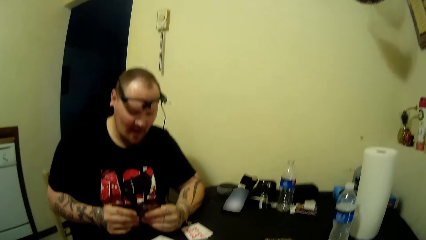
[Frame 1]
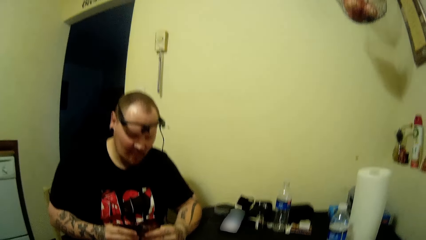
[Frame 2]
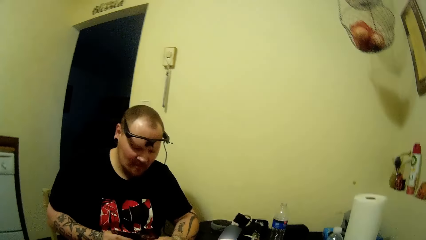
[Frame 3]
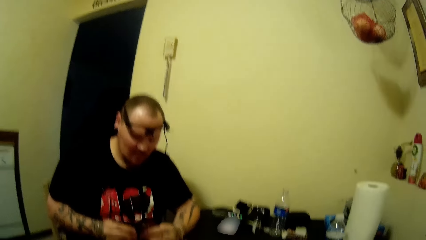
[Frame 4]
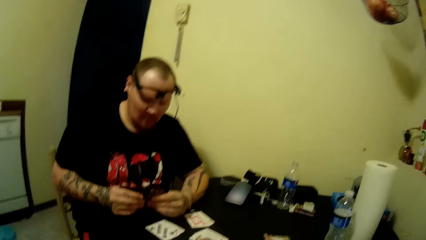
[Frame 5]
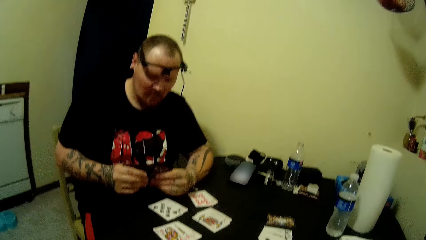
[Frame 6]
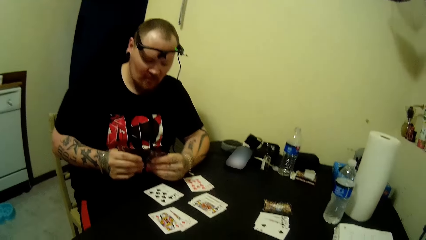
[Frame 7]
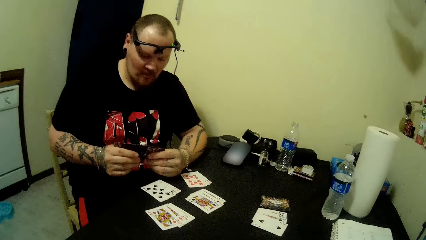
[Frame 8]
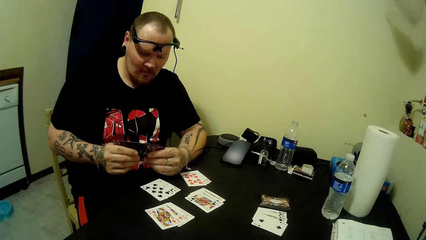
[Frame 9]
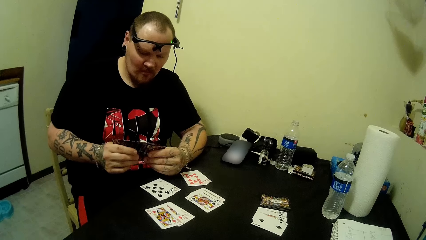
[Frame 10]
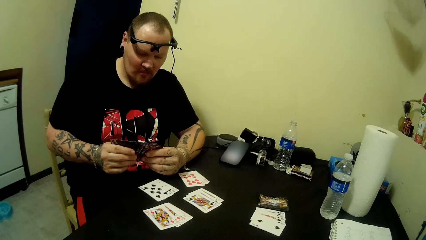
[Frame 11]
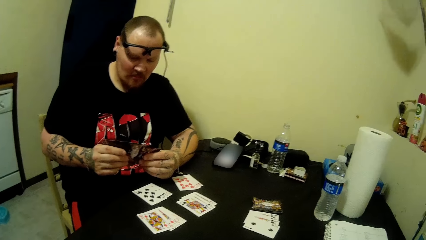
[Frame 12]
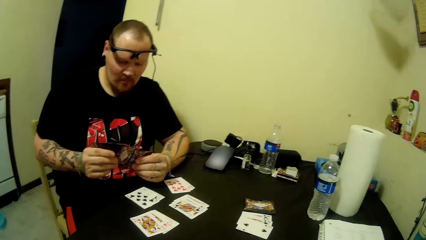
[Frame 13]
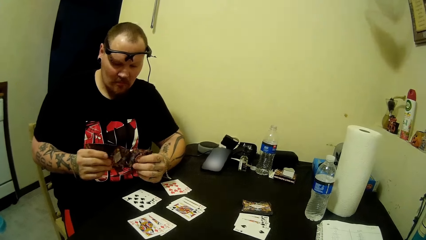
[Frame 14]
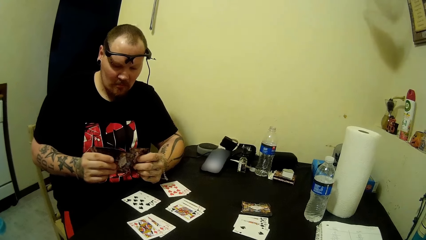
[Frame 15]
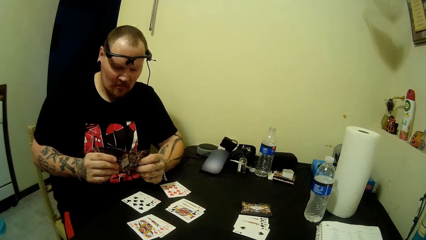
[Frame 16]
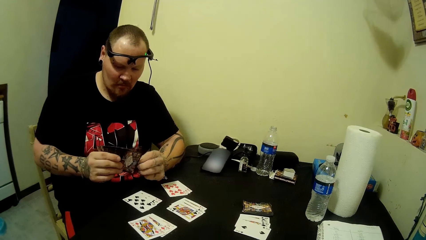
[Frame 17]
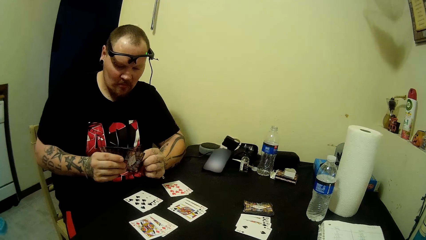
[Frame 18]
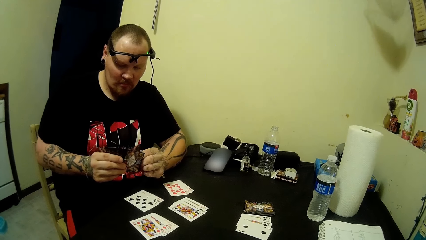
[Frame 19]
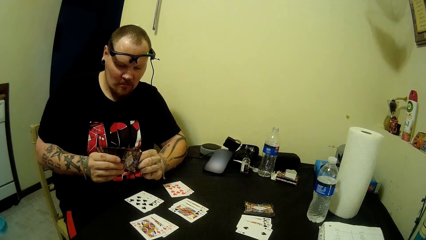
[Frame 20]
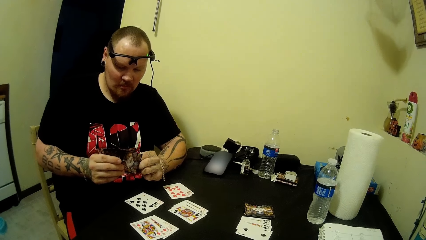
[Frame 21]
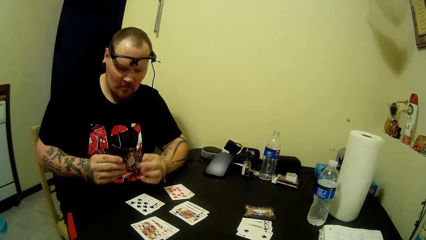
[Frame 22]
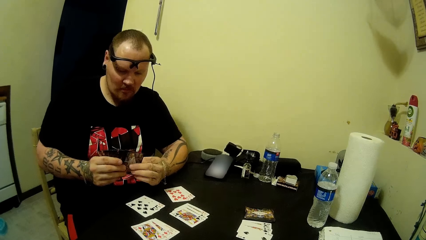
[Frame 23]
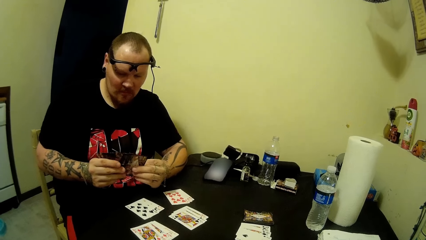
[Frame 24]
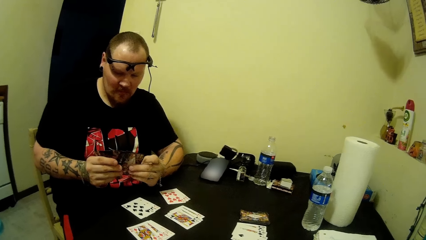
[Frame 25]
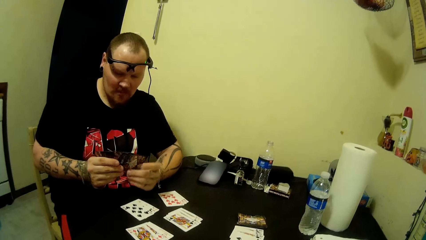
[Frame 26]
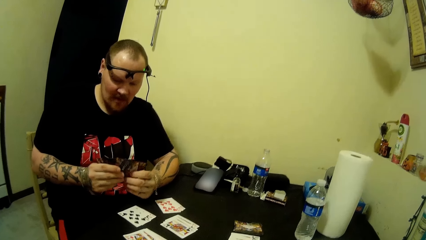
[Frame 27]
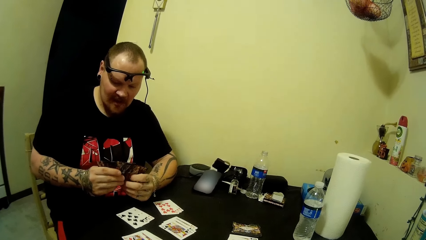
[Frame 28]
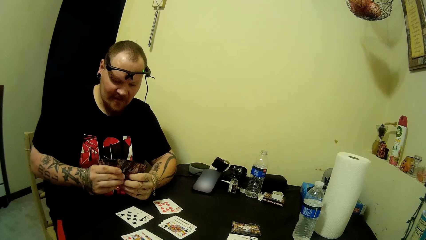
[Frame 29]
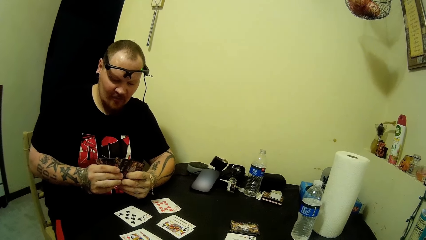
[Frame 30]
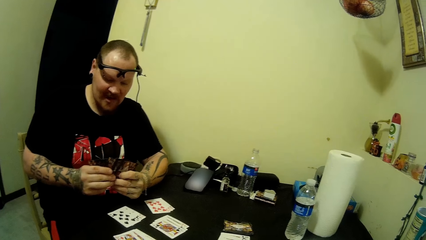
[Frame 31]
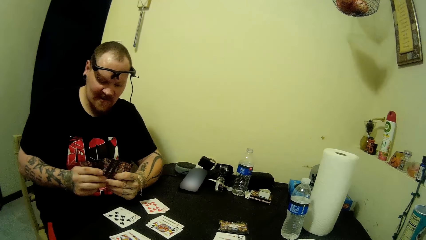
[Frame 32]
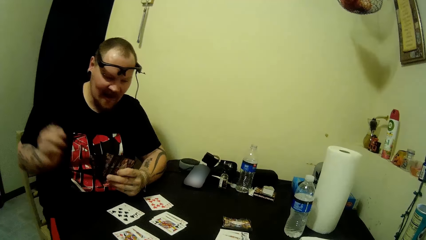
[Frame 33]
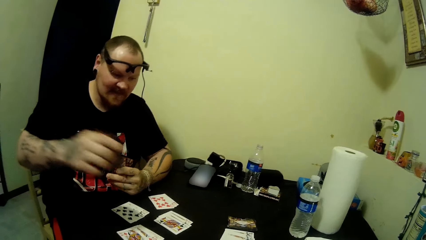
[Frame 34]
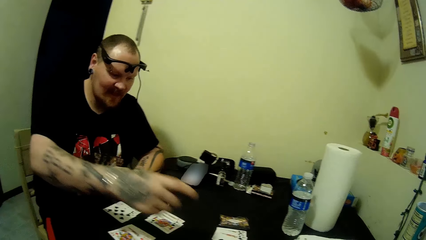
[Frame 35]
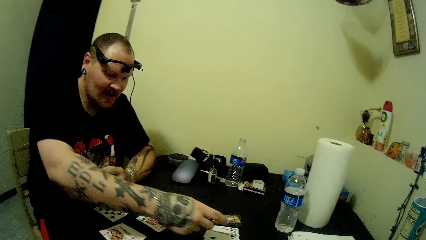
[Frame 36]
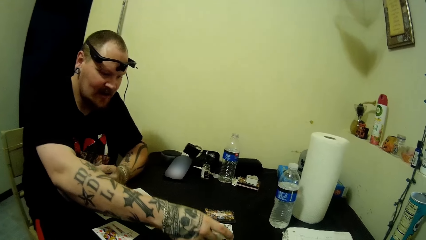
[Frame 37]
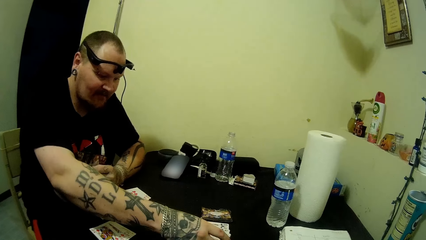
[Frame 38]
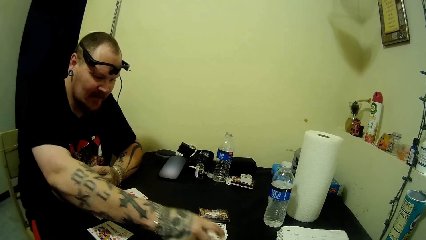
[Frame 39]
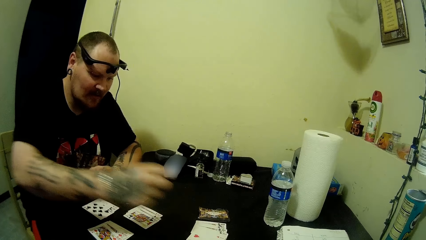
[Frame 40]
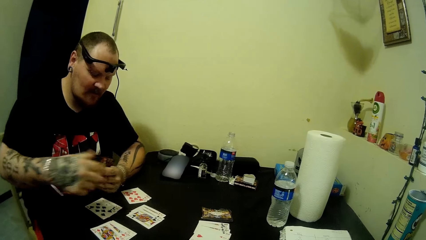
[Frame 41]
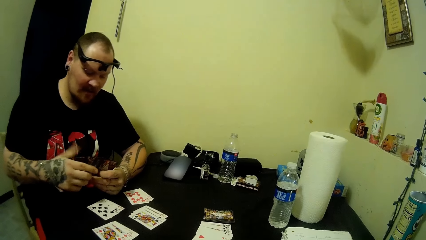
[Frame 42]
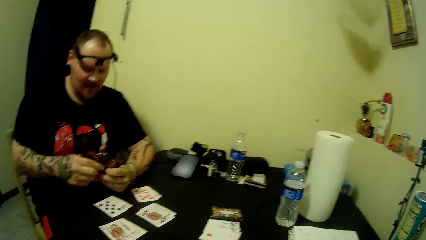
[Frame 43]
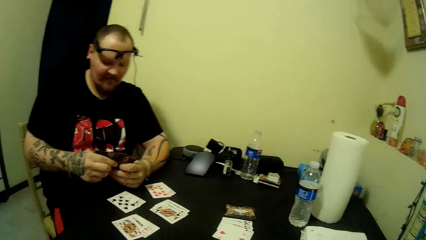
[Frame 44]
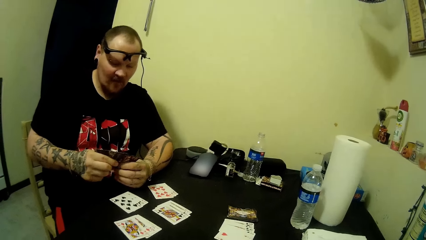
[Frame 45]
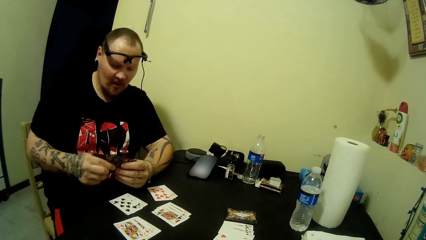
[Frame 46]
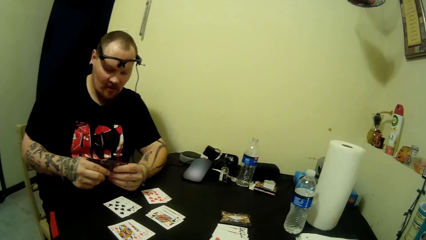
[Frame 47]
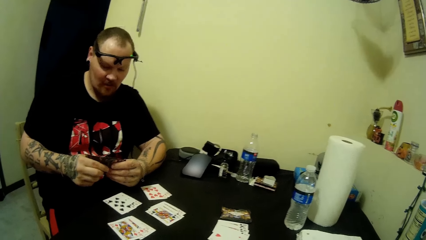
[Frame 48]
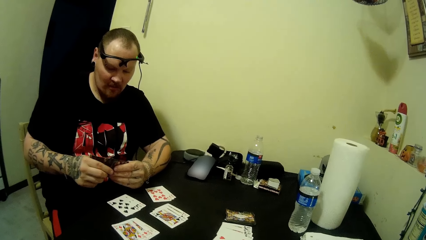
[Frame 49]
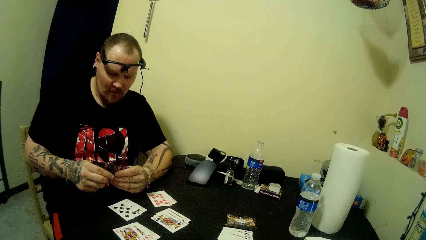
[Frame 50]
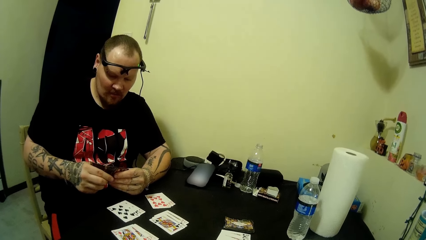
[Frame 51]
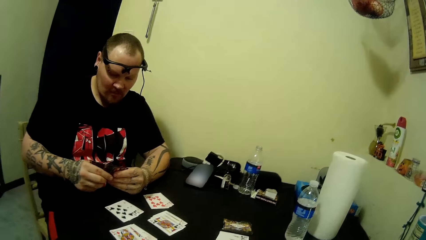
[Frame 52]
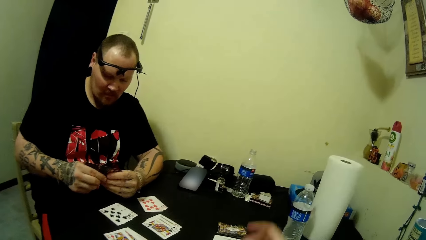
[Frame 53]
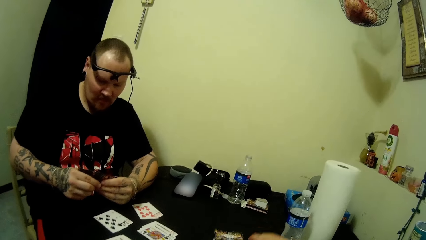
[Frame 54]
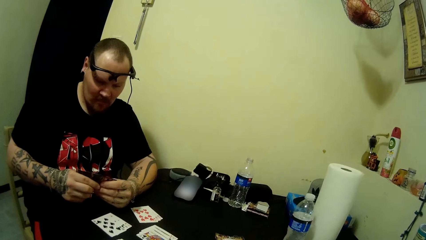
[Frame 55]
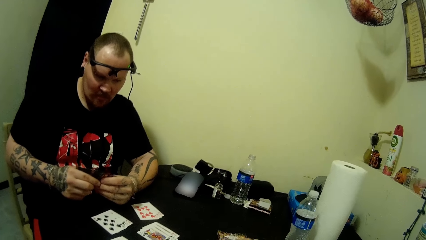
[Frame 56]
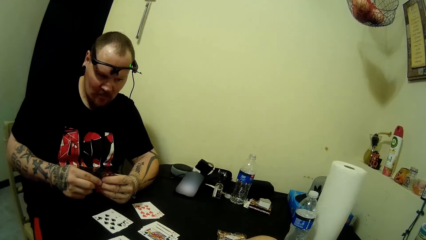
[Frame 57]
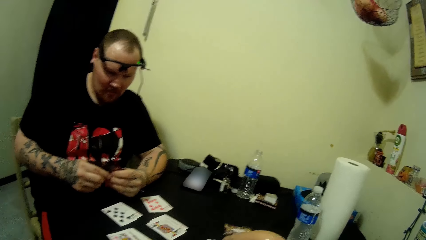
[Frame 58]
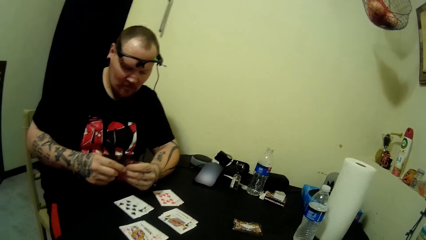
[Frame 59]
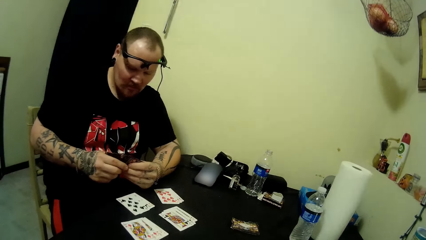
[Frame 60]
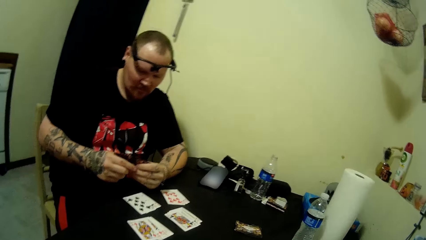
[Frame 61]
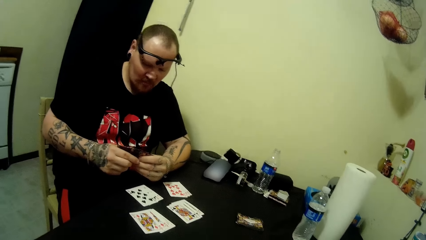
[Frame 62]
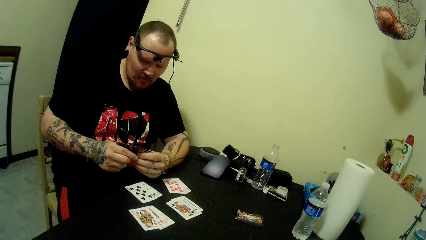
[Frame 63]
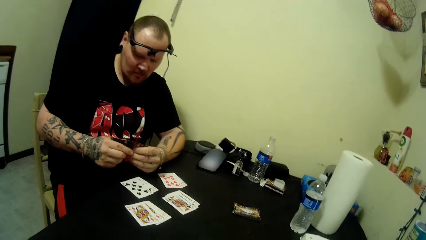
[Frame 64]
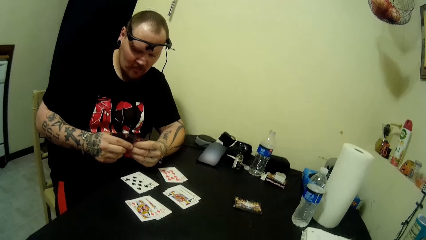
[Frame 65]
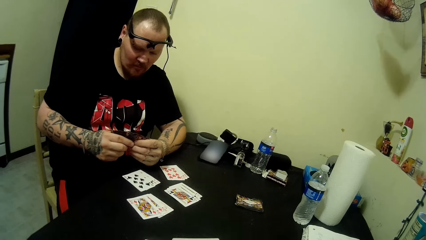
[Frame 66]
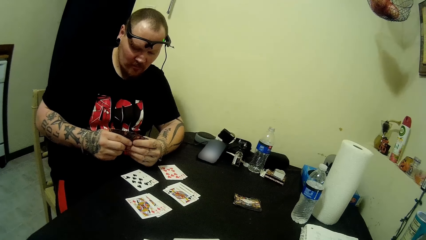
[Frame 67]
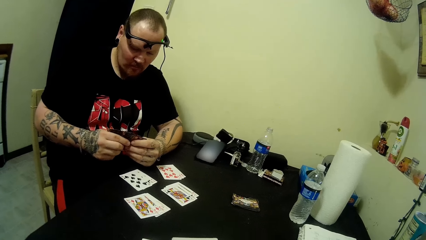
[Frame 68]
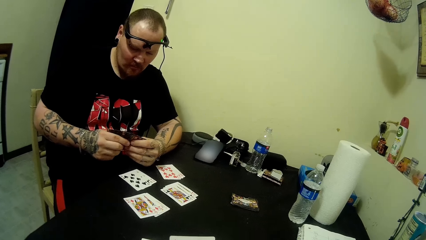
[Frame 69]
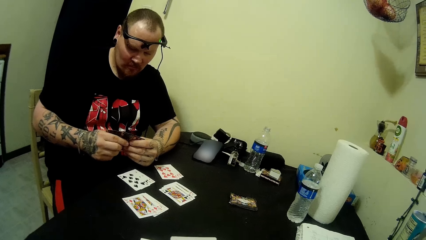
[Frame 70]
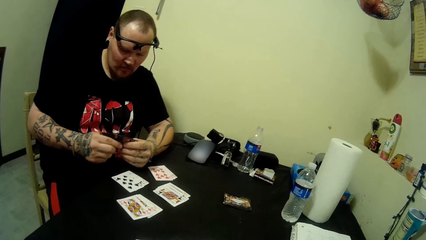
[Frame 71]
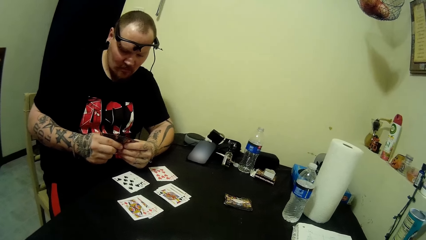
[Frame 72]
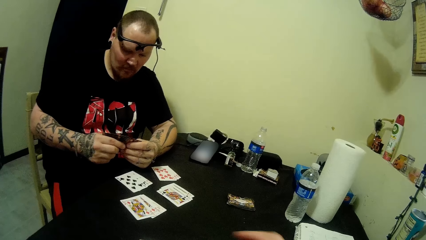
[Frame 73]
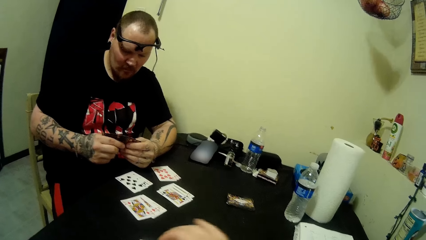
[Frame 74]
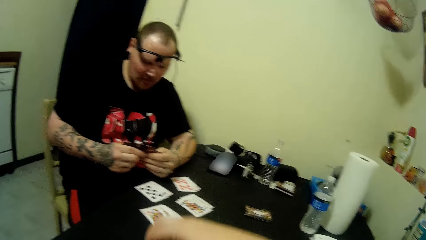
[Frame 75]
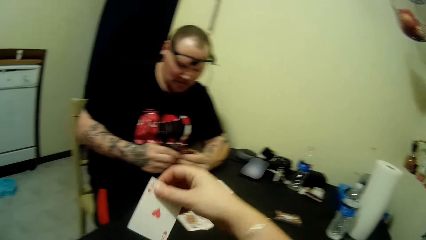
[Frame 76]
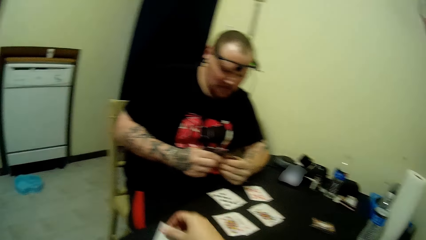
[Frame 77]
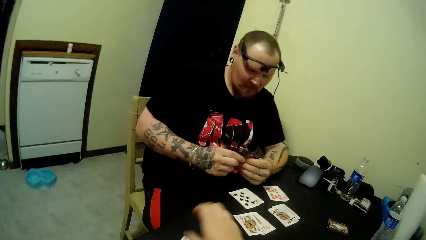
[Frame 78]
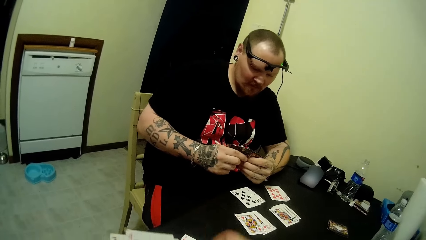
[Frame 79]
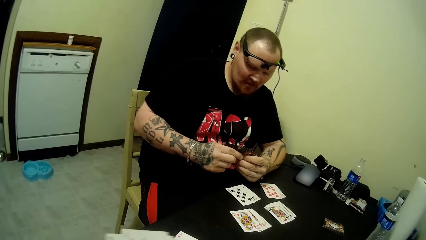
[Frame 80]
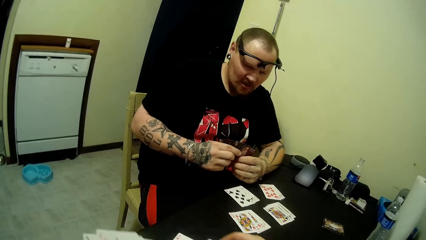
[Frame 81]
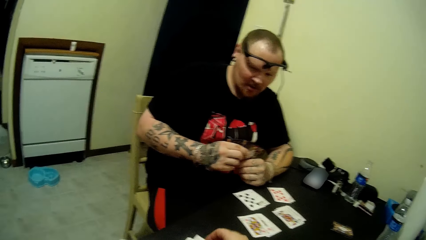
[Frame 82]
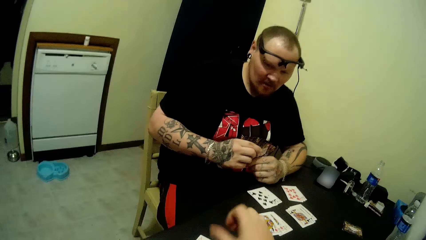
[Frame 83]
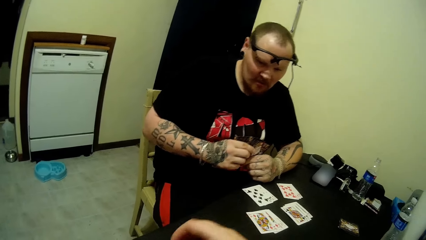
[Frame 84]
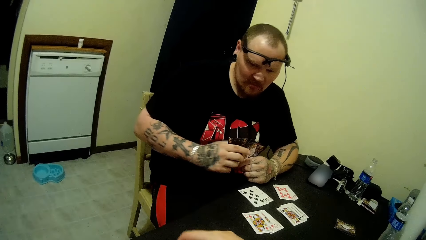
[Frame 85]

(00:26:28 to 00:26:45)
A man shuffles cards in his hands. The man puts a card on the table. The man holds cards in his hands. The camera wearer puts cards on the table.
